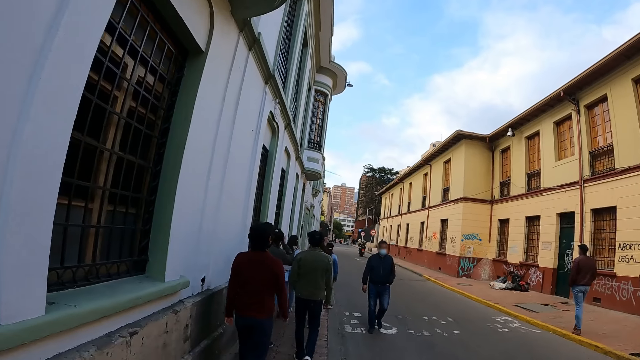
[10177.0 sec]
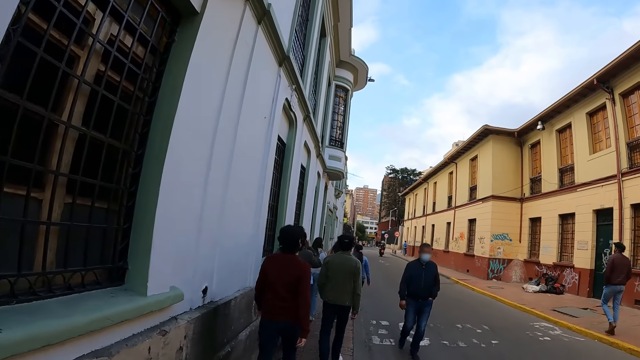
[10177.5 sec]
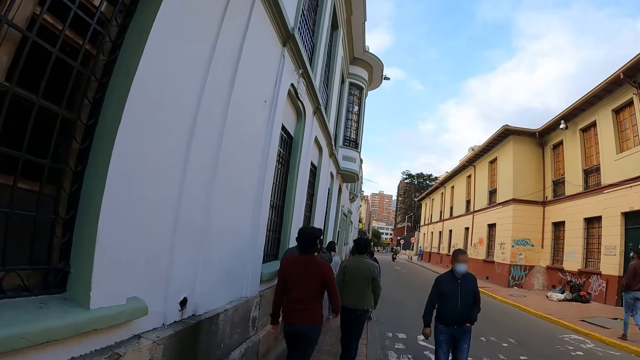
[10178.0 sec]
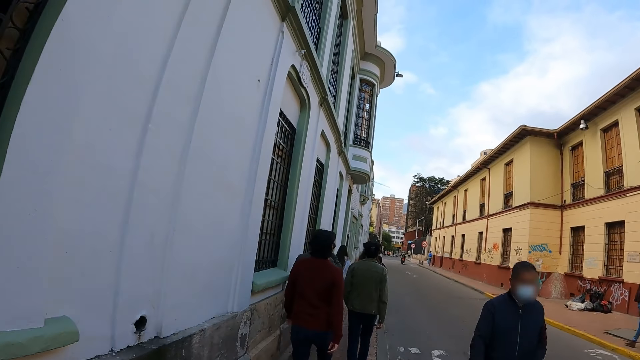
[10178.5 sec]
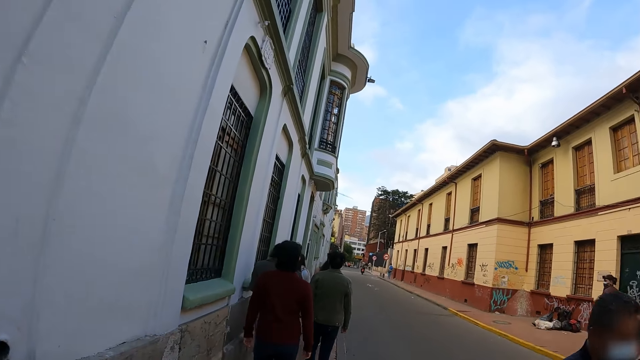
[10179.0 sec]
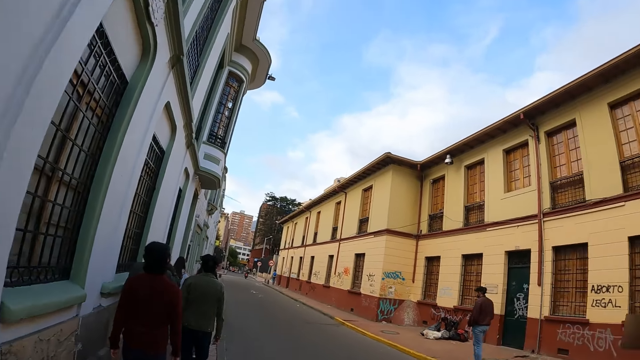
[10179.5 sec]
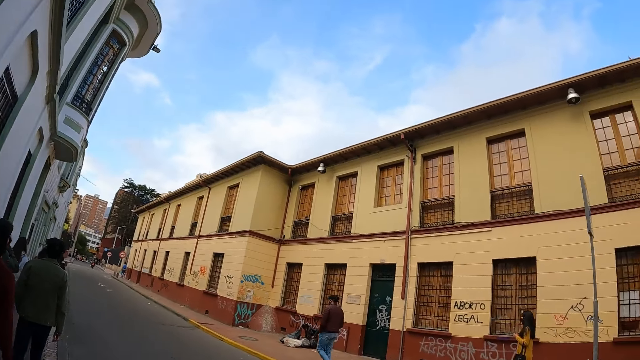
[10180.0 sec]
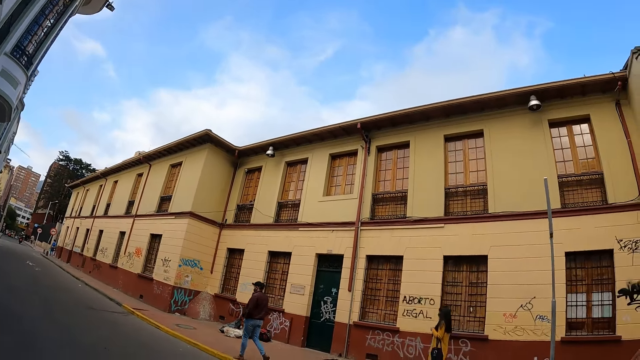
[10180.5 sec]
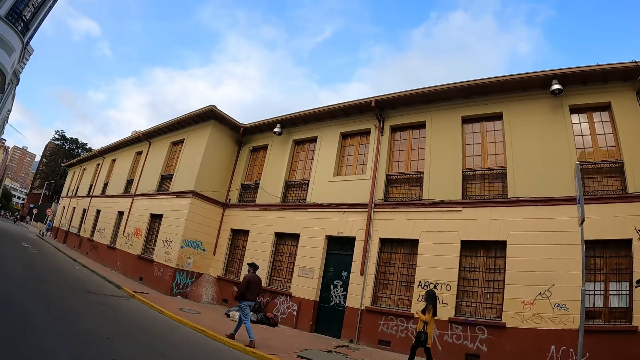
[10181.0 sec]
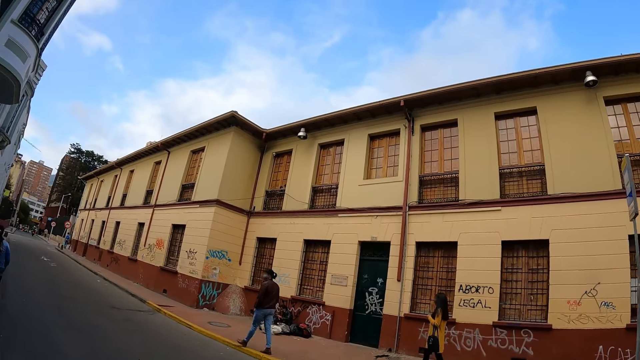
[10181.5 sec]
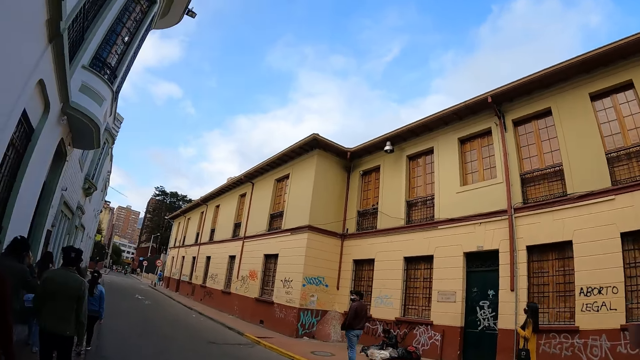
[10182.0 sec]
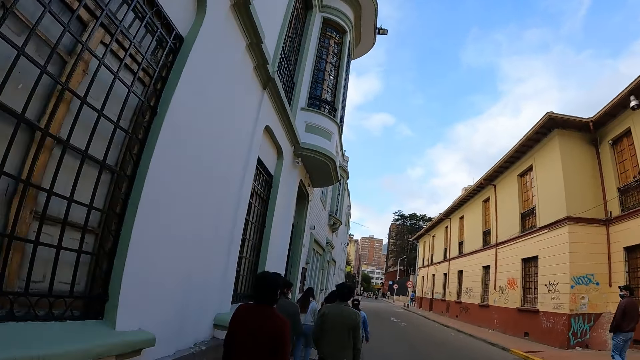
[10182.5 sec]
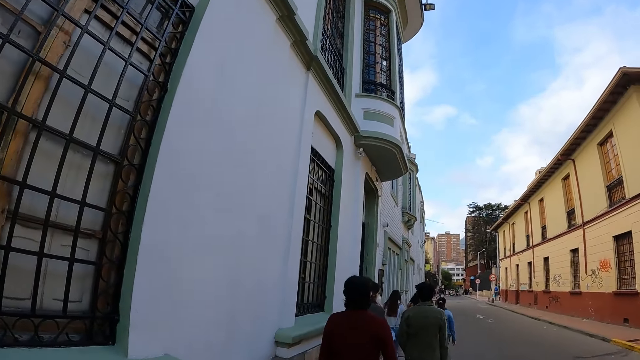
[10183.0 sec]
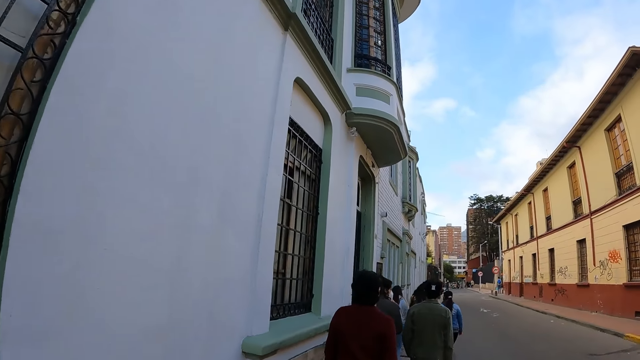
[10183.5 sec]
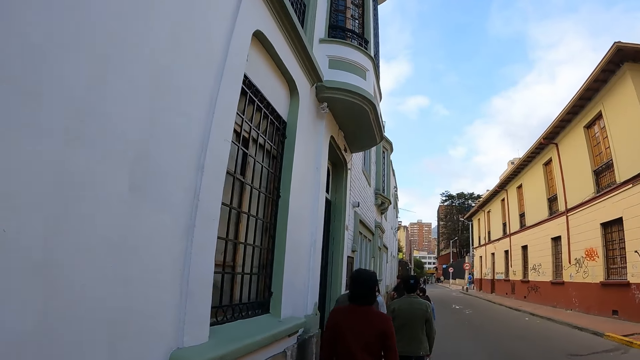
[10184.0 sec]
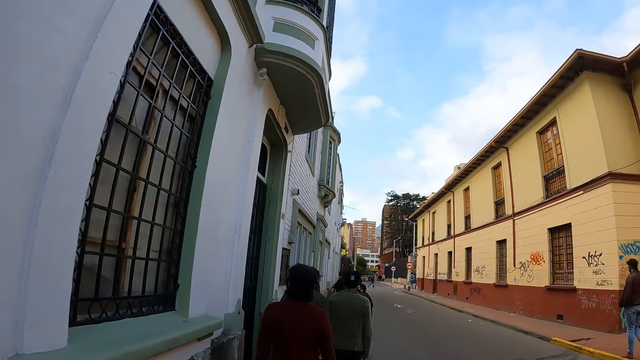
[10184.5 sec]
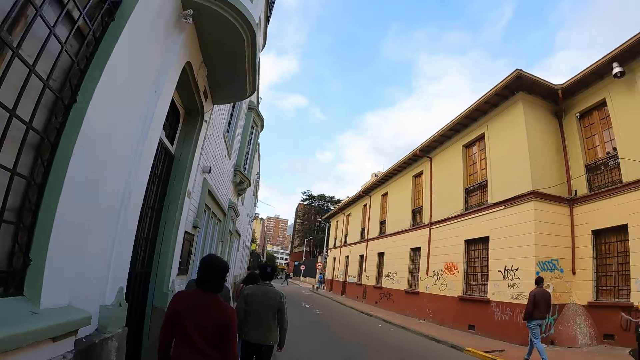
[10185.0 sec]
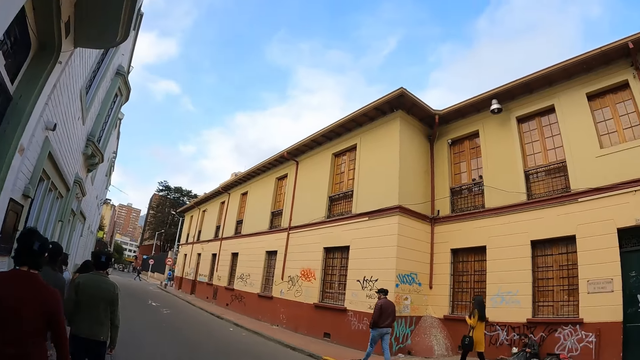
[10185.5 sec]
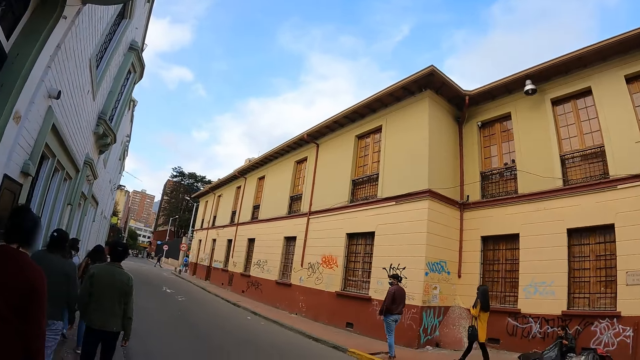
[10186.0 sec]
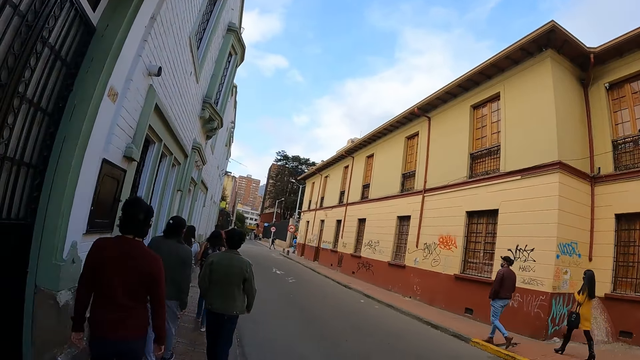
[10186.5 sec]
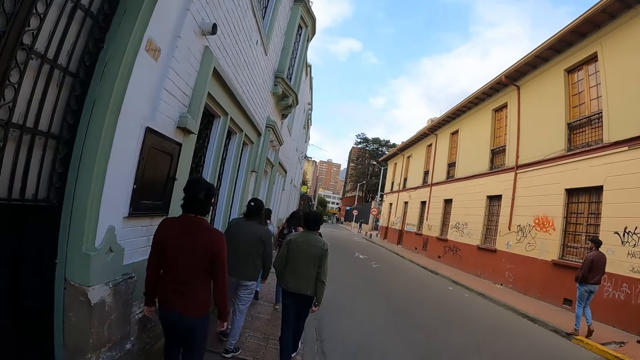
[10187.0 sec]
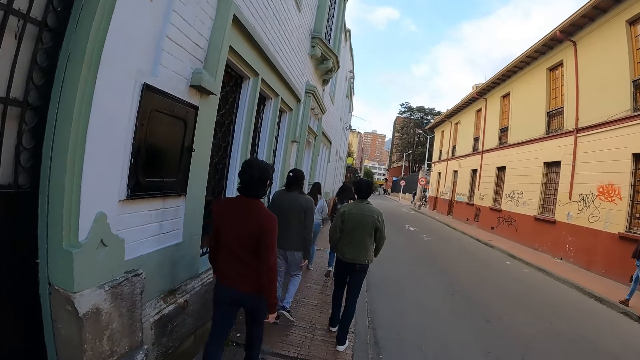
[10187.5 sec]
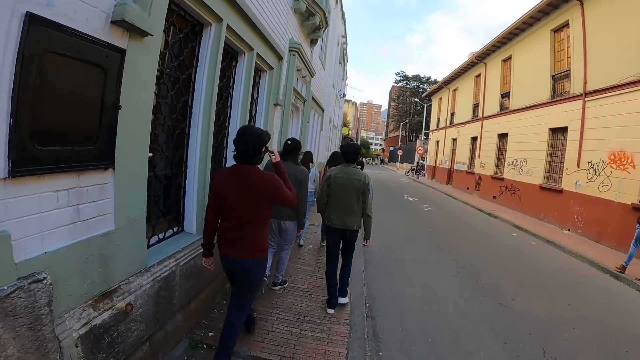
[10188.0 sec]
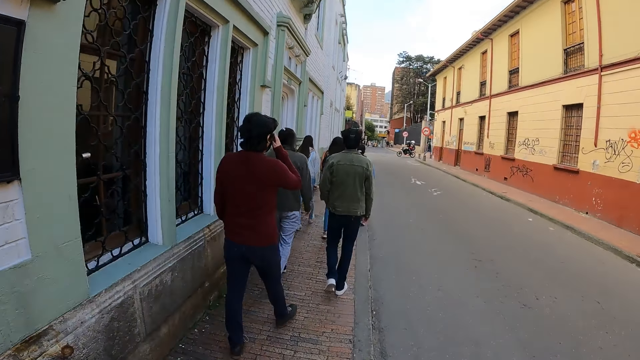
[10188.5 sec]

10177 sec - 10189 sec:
The camera wearer looks around. They walk.

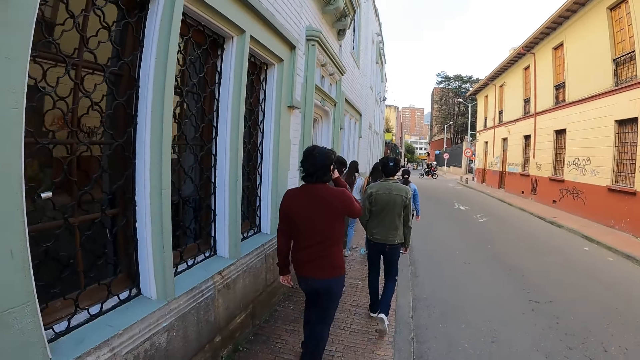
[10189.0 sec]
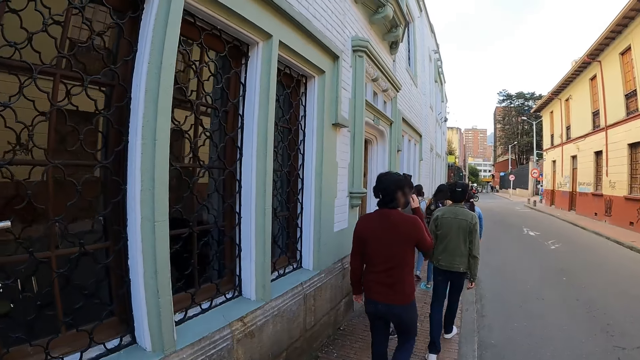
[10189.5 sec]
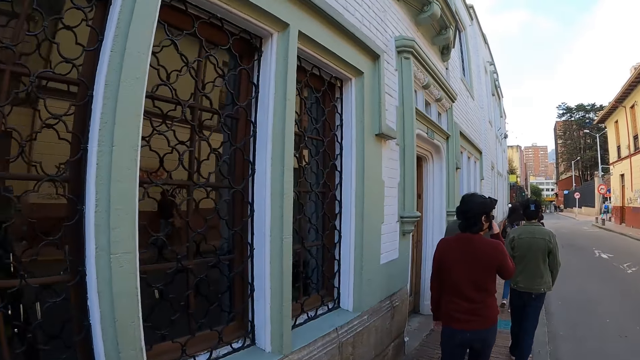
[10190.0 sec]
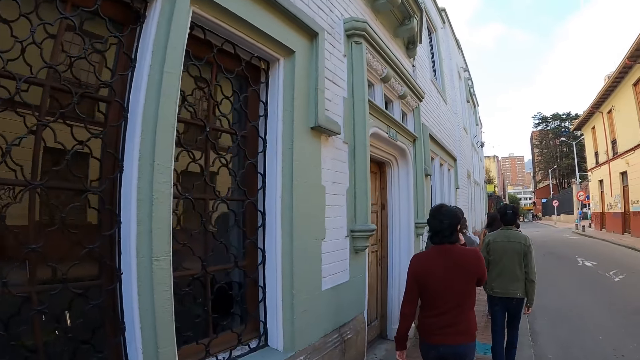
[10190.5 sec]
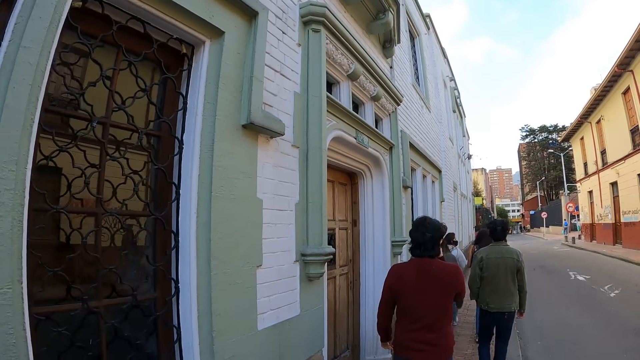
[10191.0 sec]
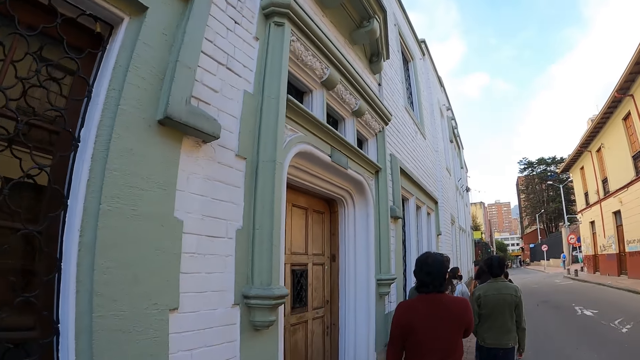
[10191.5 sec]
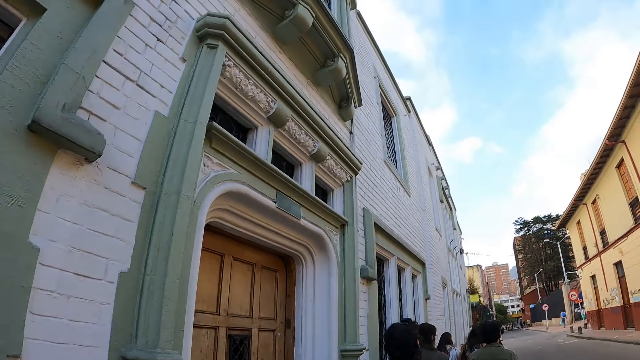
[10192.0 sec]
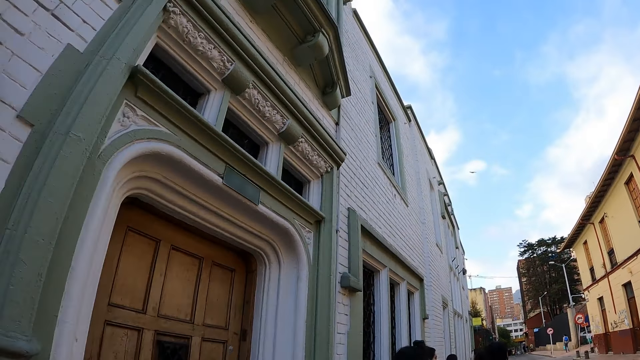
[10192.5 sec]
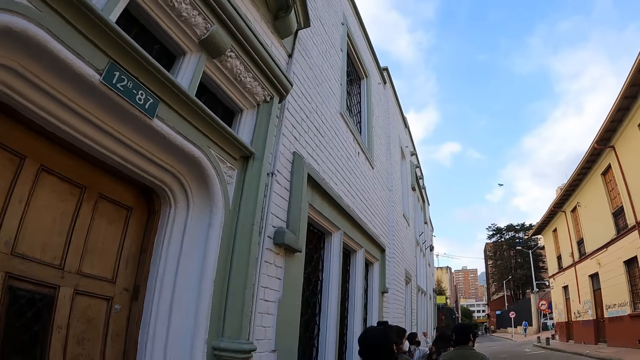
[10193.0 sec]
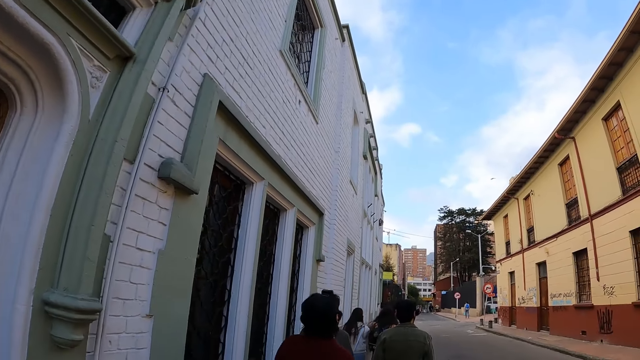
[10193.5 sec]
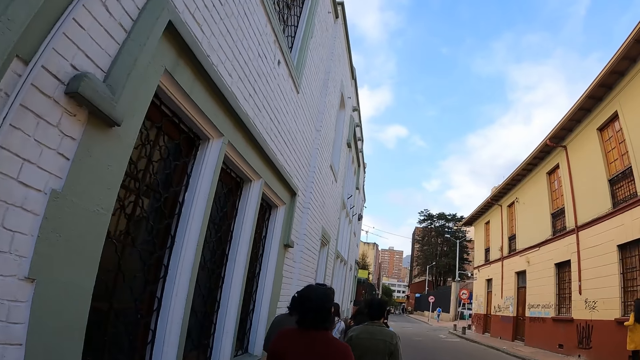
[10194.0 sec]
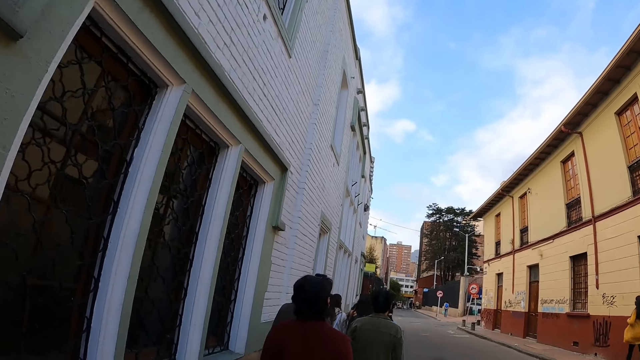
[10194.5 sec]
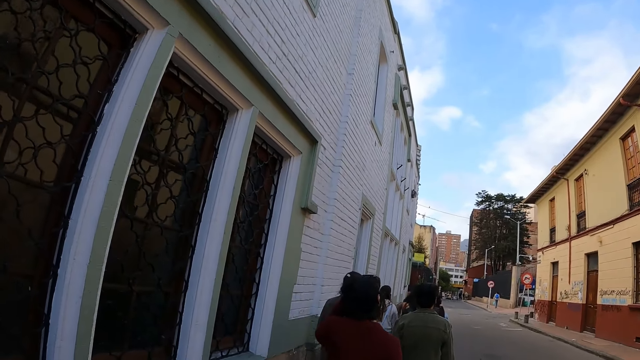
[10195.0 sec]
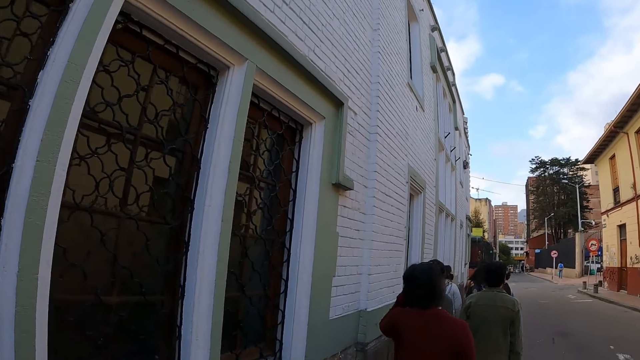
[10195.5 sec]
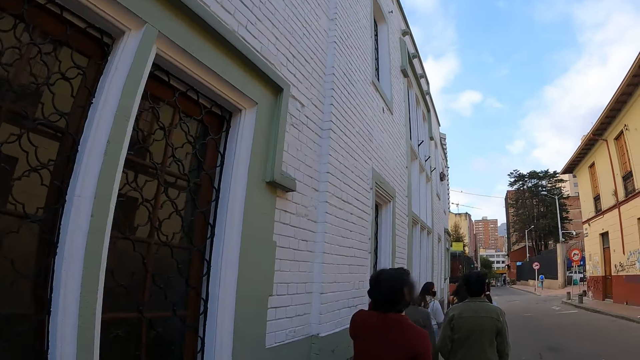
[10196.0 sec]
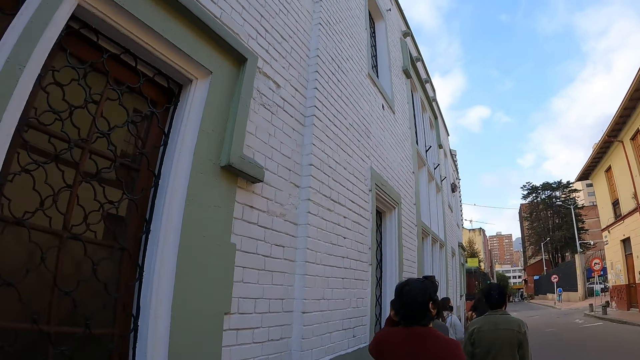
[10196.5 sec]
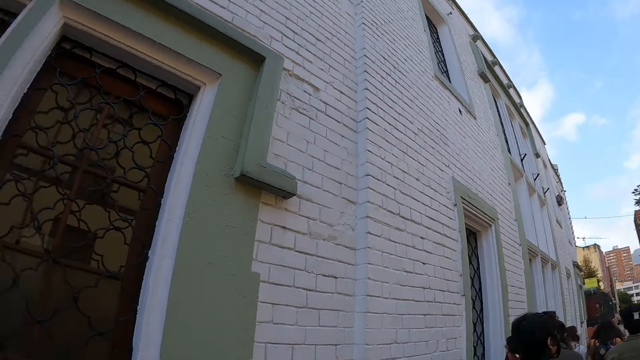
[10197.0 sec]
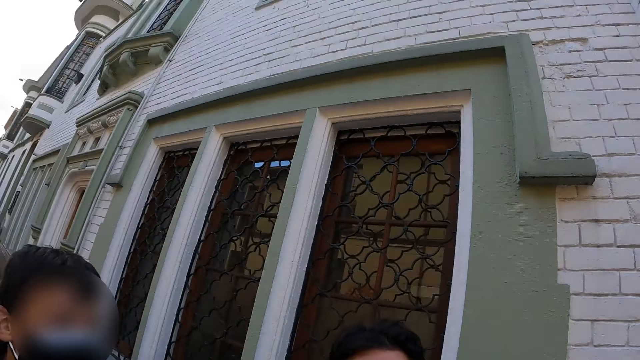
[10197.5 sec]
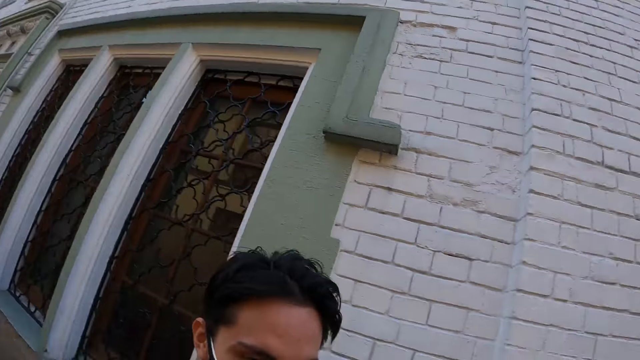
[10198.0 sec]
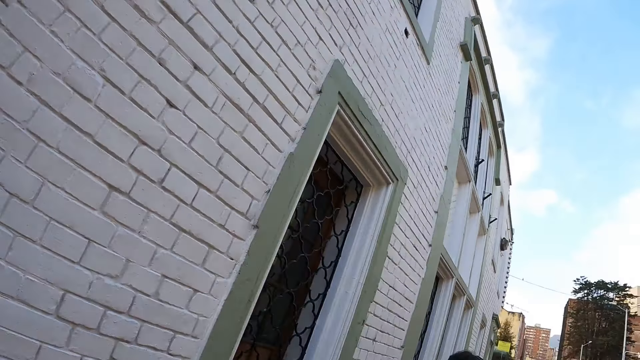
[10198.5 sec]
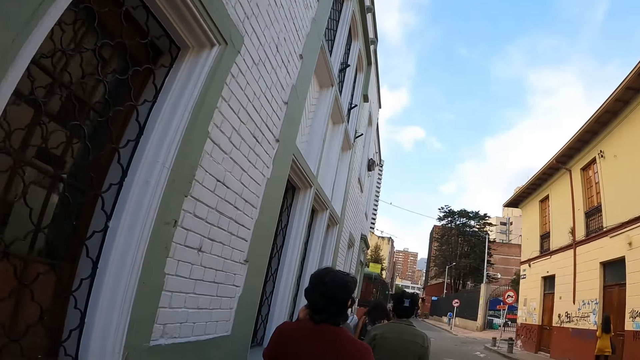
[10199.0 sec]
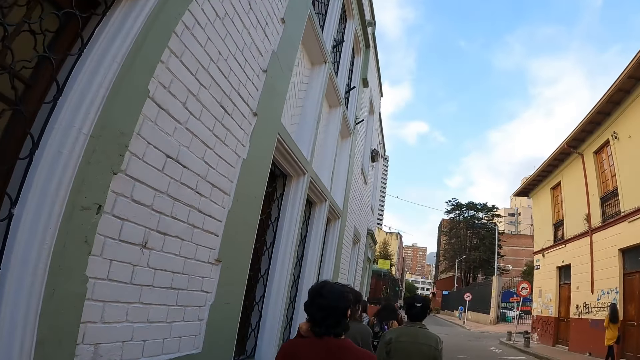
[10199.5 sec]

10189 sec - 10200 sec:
The camera wearer looks around.
